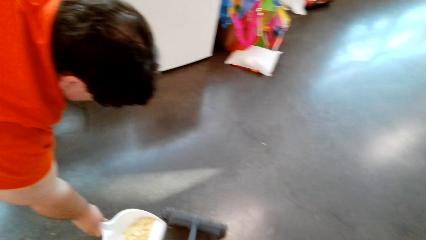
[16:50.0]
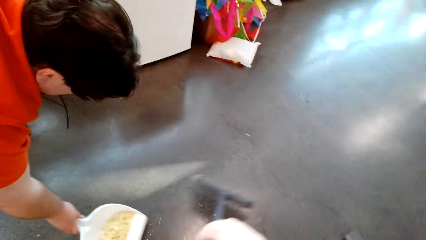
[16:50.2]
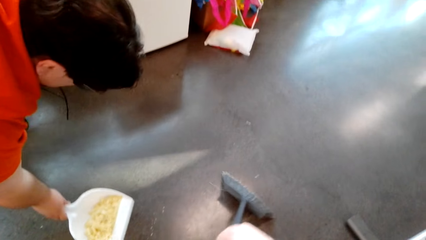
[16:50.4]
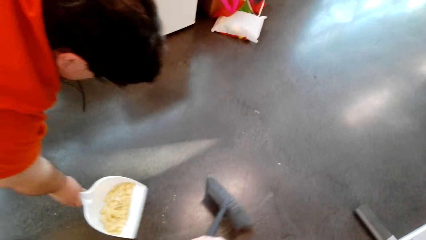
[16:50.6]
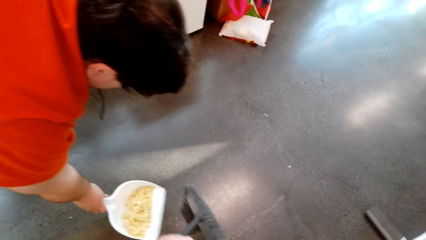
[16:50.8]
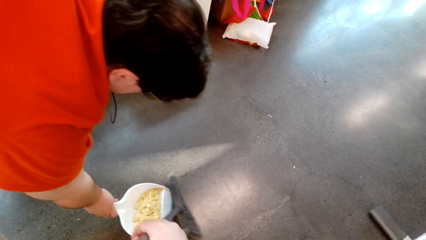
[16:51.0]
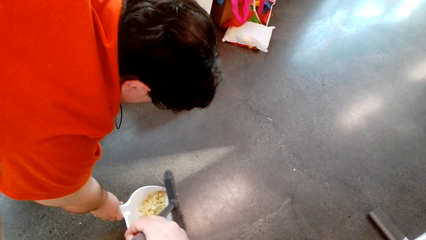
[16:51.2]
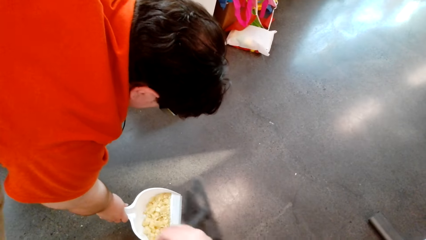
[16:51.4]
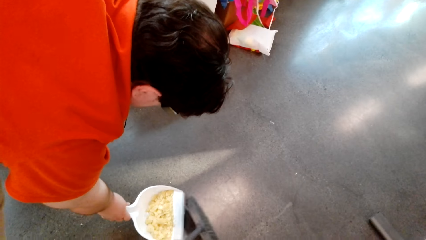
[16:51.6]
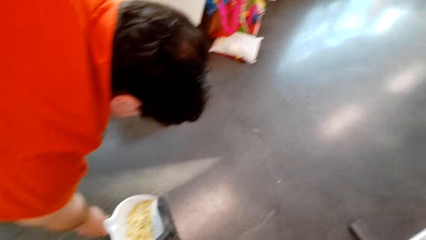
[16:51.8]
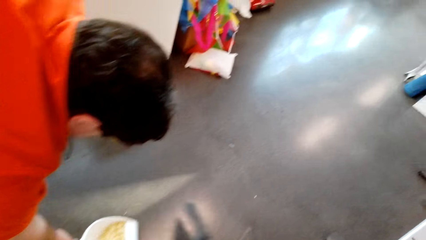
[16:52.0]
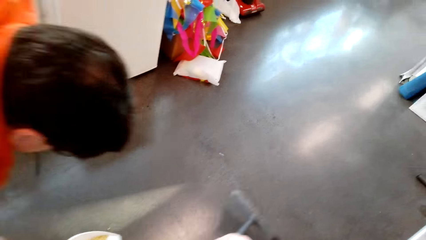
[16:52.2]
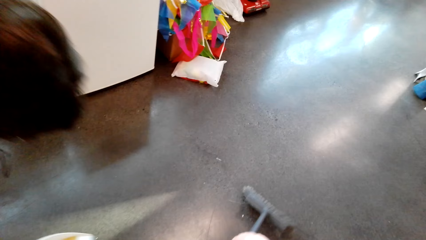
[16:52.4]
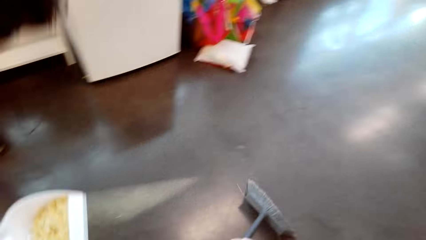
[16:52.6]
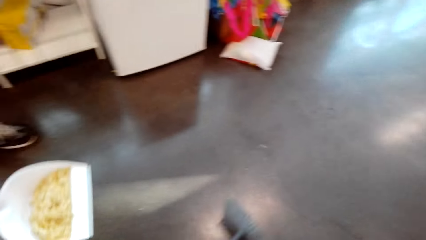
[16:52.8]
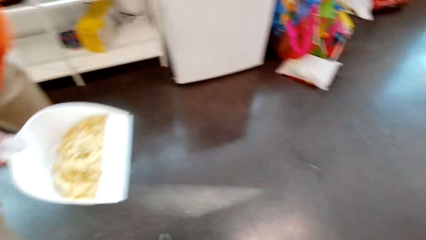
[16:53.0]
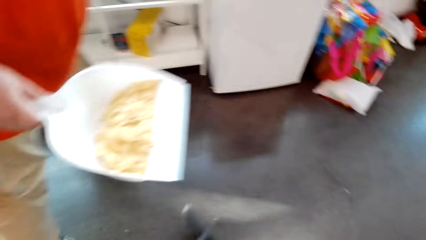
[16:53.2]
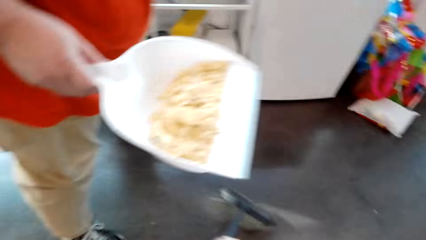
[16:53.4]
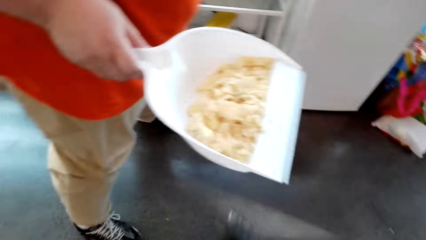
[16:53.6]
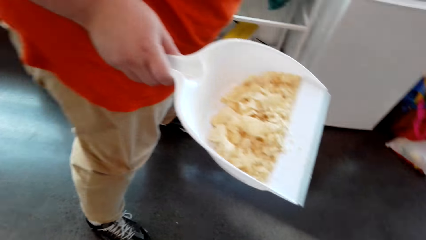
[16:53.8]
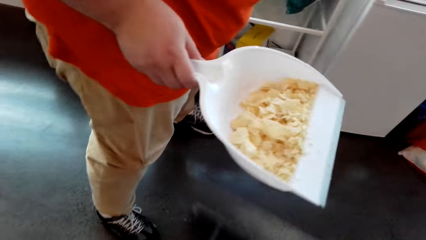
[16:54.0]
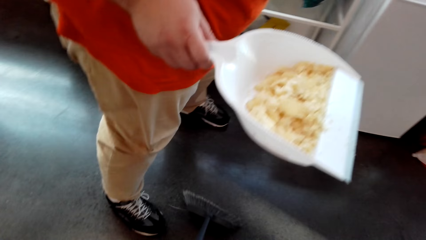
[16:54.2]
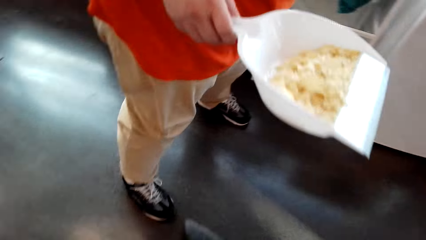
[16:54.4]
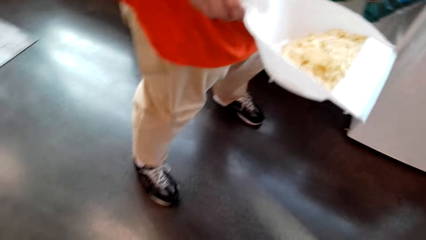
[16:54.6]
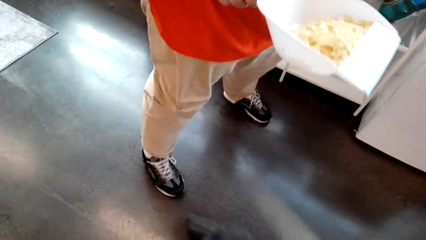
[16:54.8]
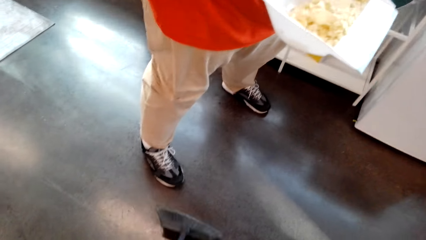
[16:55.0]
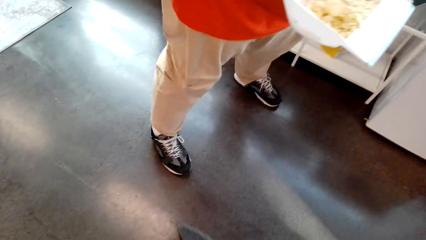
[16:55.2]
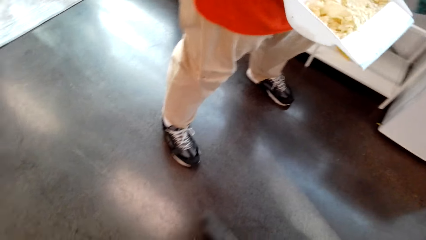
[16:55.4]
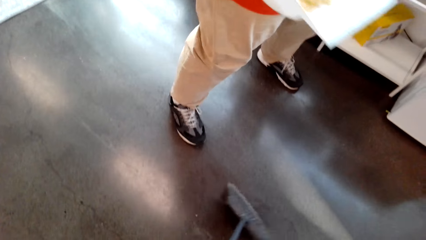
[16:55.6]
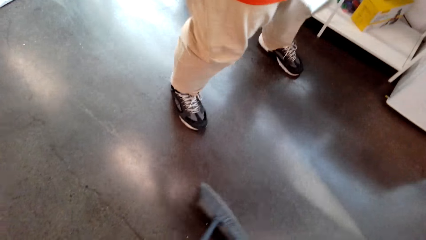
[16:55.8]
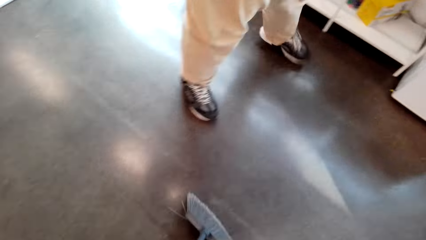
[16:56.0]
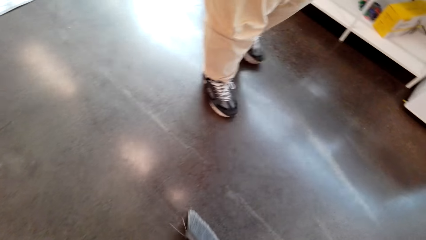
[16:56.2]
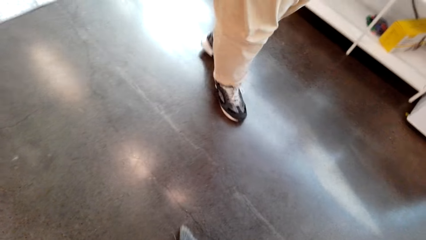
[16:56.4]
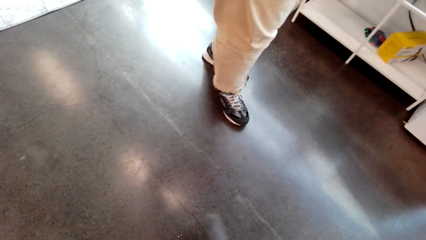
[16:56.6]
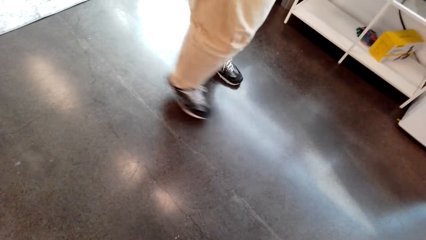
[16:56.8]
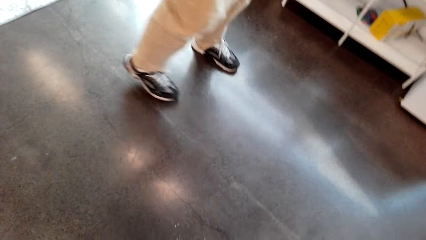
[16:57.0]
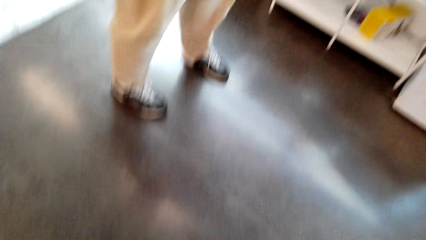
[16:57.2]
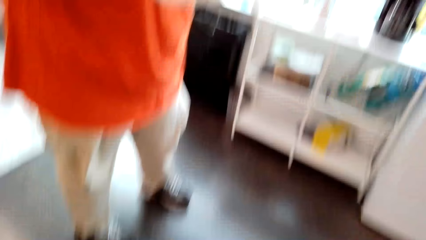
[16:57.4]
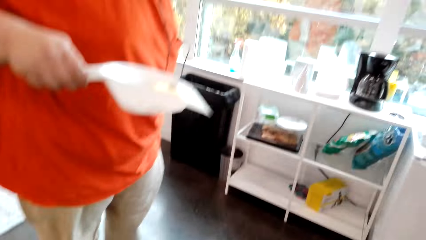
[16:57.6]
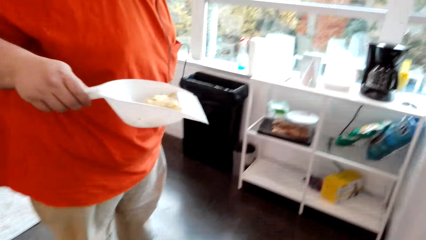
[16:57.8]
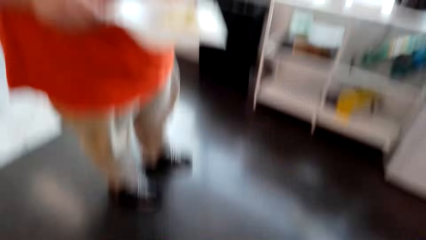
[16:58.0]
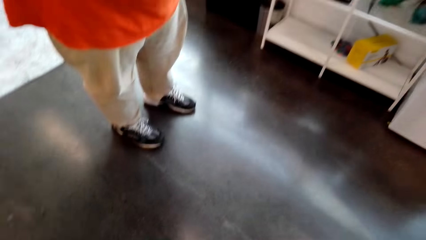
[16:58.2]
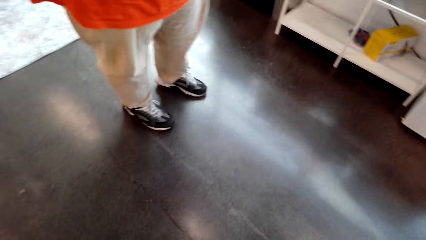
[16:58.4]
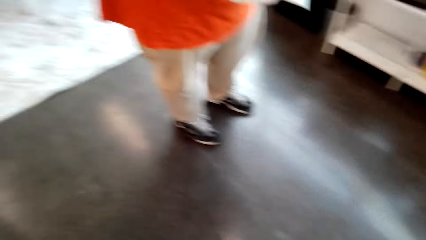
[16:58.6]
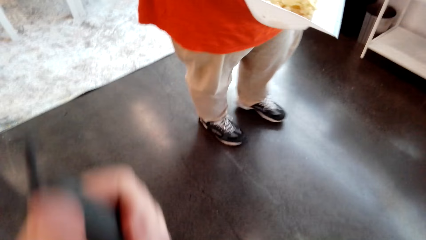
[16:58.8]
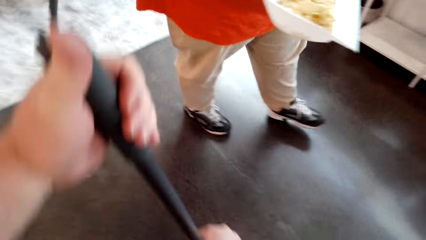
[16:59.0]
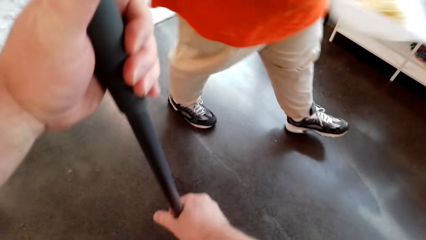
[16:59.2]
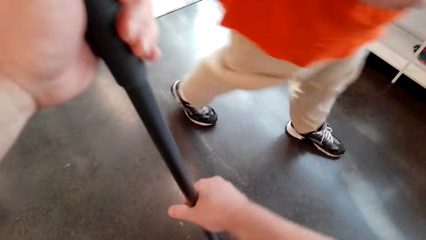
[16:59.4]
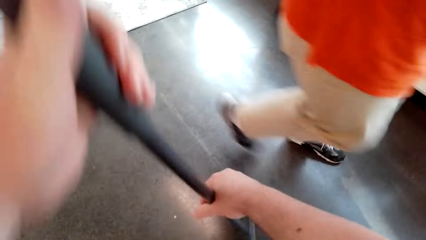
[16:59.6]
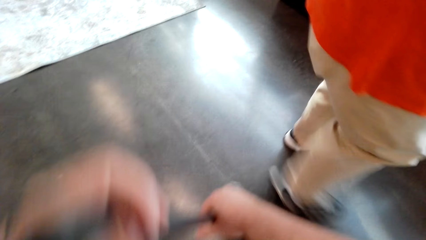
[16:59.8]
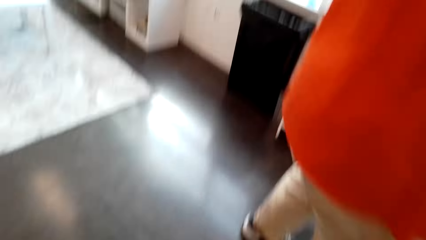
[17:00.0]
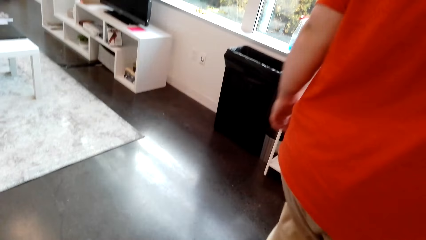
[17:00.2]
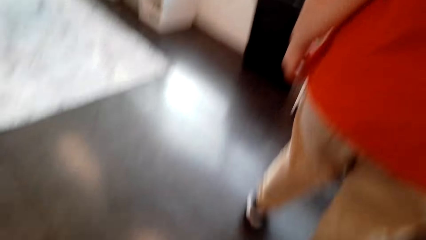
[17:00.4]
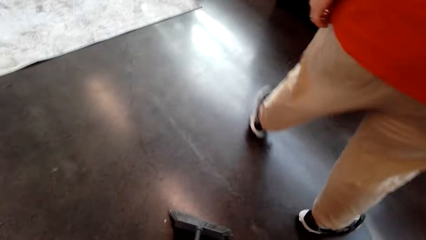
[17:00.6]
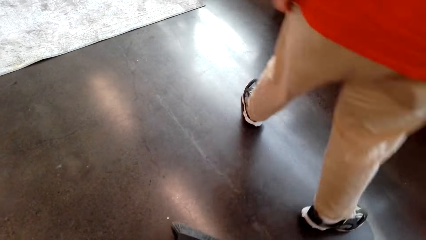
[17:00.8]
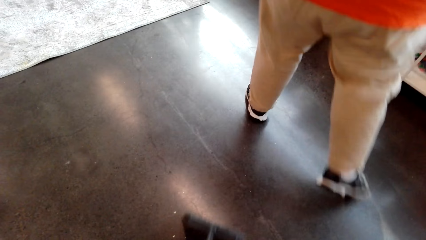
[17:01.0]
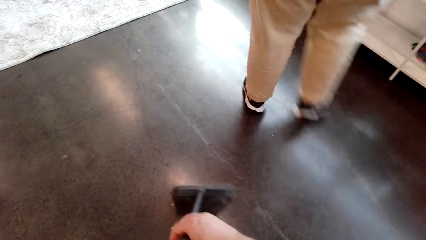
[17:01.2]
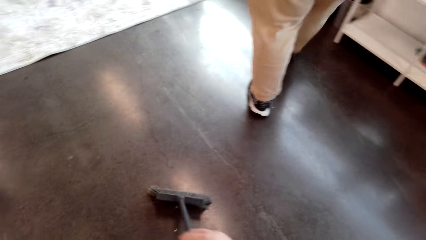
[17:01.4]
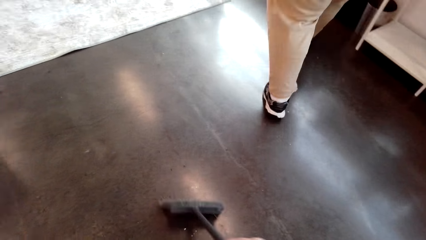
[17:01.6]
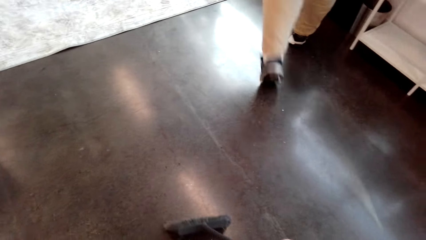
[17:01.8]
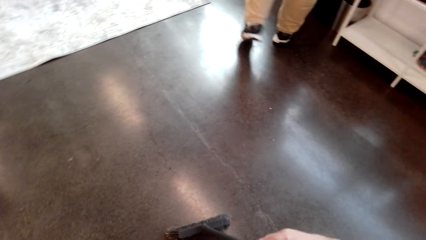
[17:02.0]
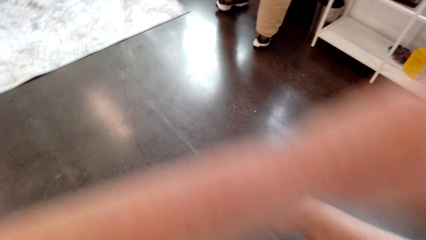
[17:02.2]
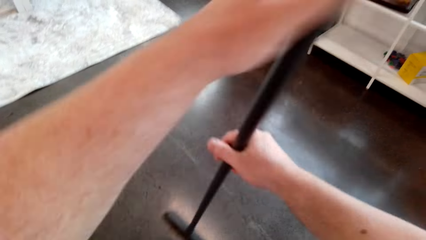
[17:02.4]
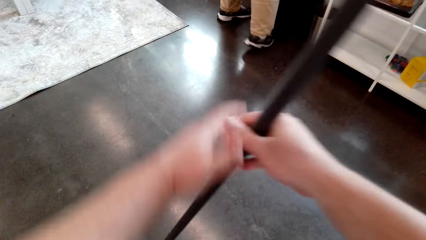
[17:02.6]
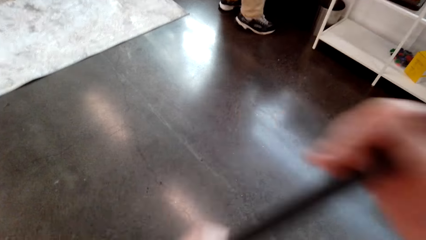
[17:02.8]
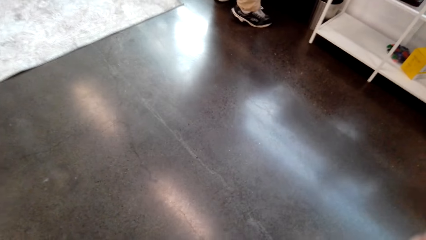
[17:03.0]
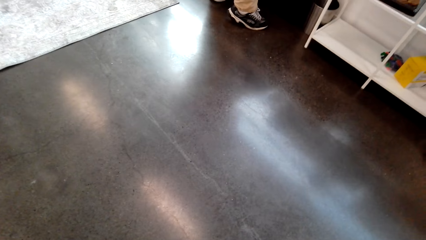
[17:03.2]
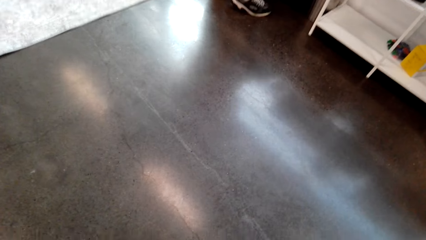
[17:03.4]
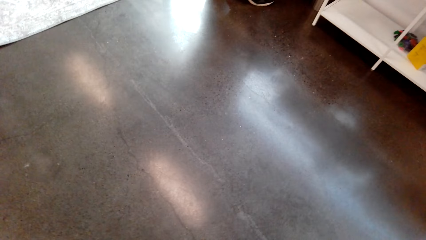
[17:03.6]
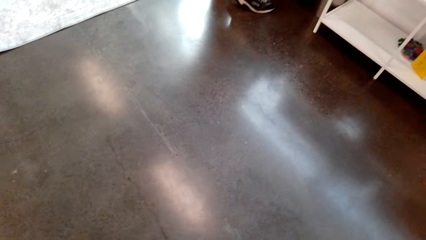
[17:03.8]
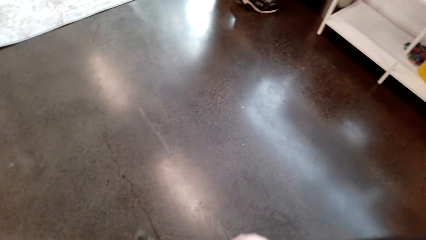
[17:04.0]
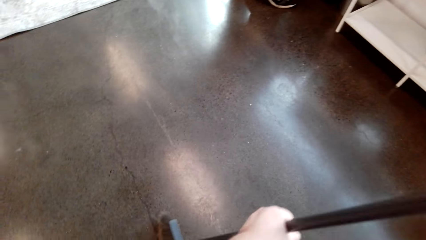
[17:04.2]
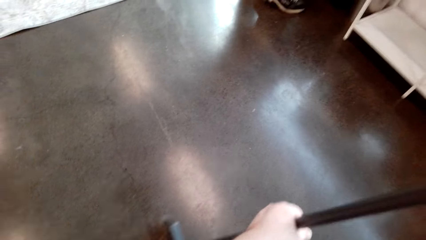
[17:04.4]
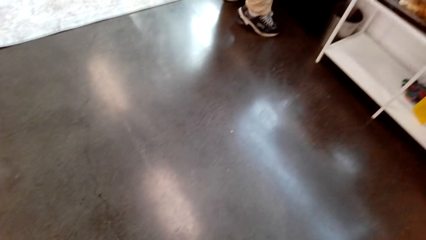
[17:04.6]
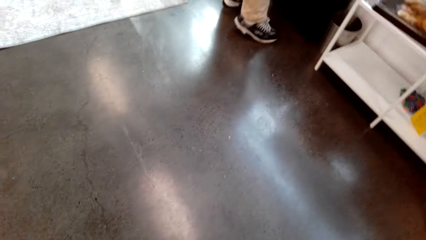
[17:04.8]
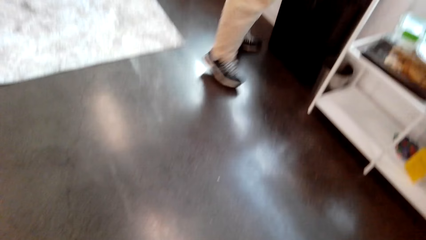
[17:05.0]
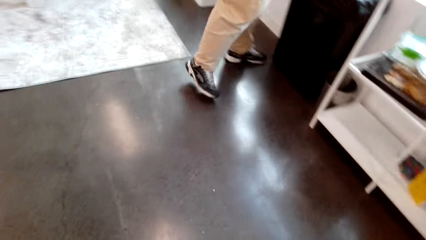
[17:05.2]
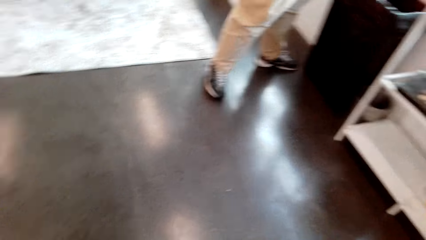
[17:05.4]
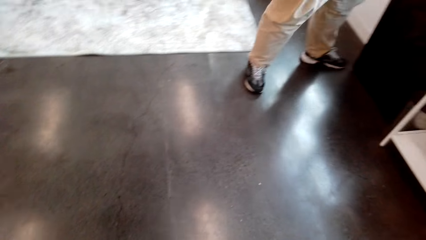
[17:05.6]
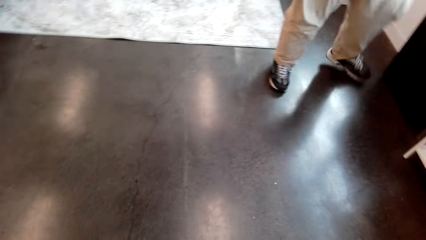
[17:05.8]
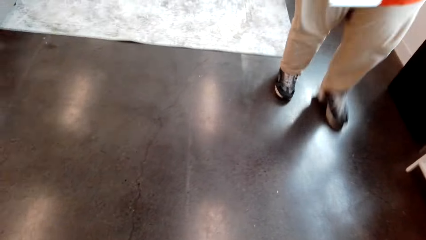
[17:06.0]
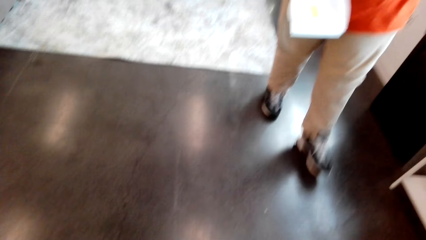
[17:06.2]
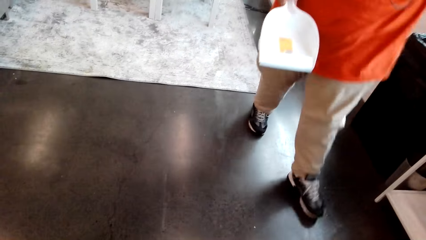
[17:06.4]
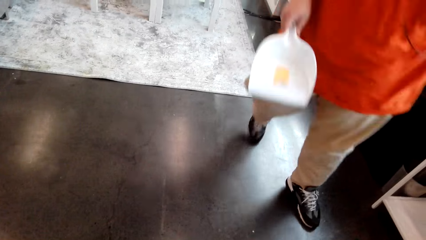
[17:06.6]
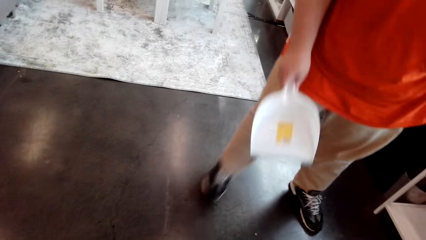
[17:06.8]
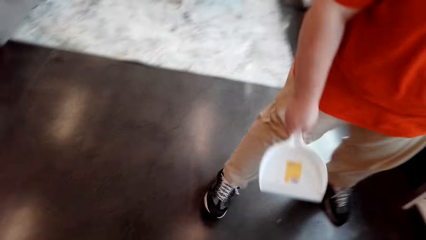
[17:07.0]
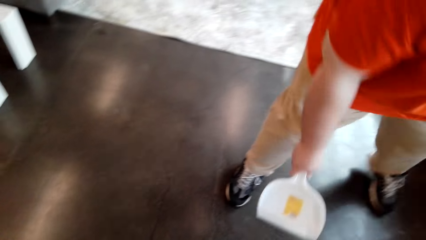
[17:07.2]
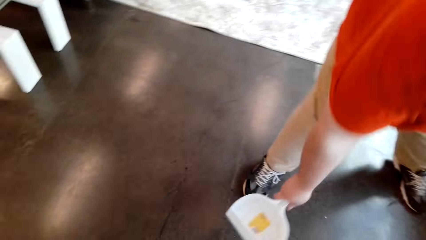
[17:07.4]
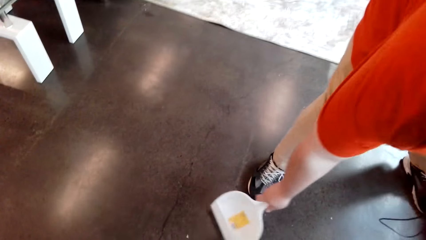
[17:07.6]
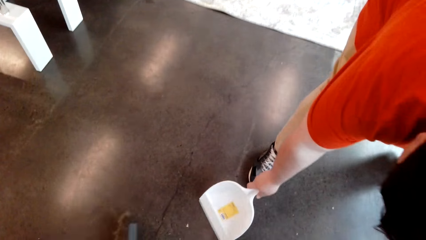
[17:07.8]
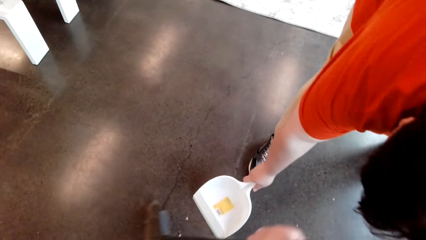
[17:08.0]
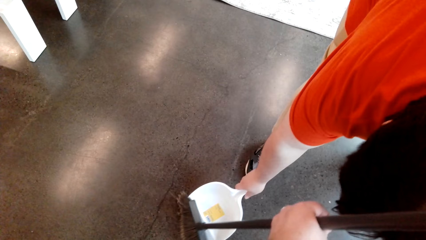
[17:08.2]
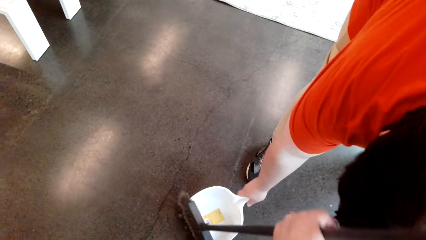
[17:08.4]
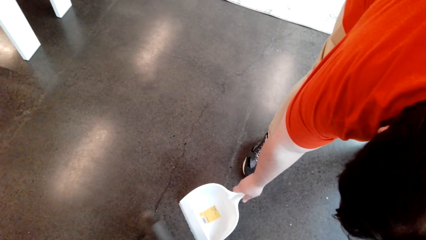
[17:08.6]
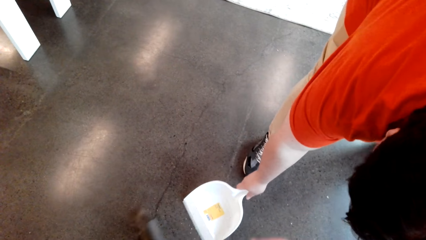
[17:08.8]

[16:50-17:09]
The camera wearer sweeps the floor with the broom. A man puts the dirt in the dustbin. The camera wearer sweeps the floor. The man places the dustpan on the floor.
